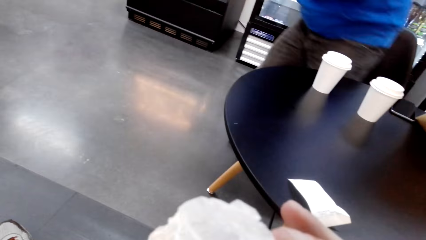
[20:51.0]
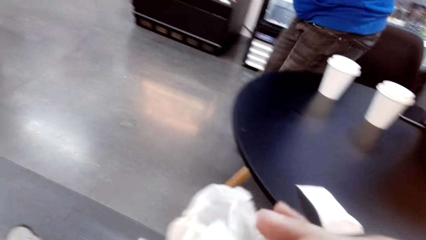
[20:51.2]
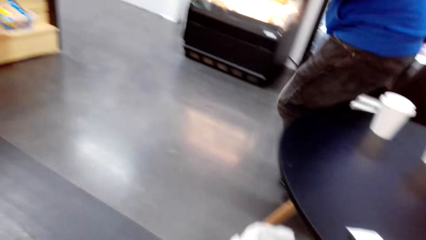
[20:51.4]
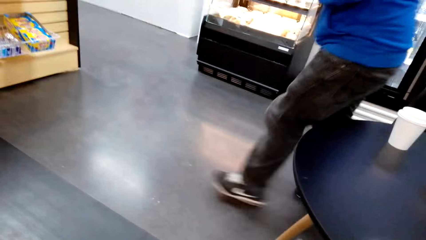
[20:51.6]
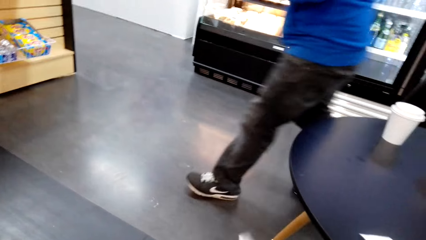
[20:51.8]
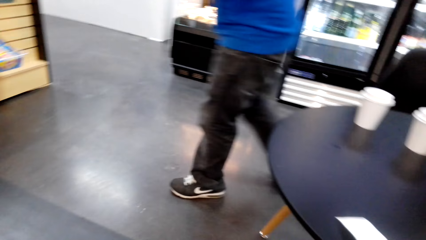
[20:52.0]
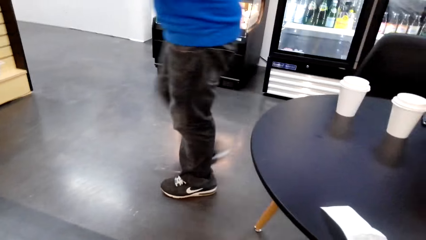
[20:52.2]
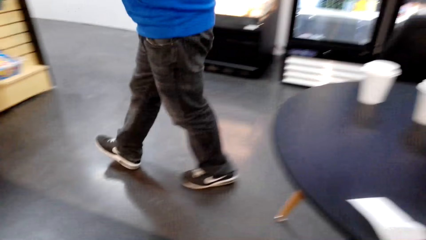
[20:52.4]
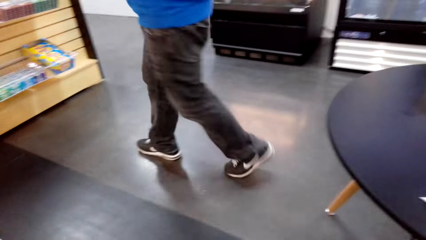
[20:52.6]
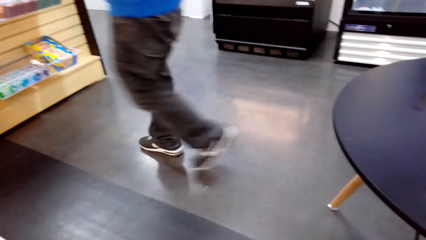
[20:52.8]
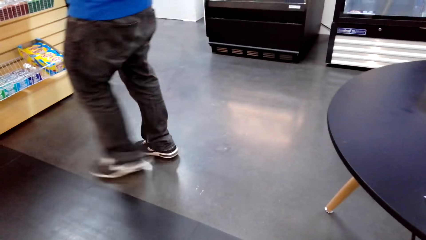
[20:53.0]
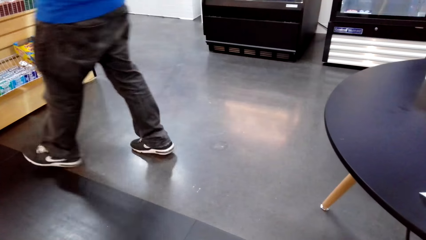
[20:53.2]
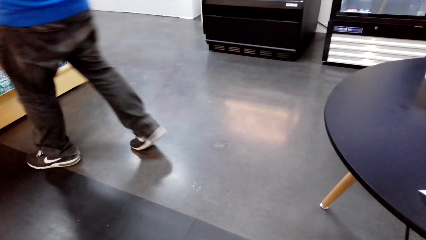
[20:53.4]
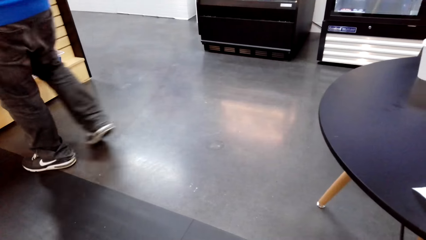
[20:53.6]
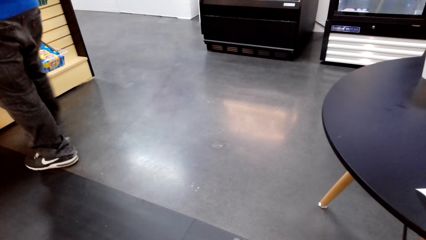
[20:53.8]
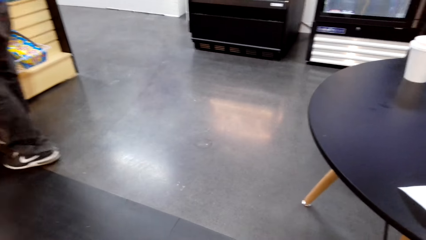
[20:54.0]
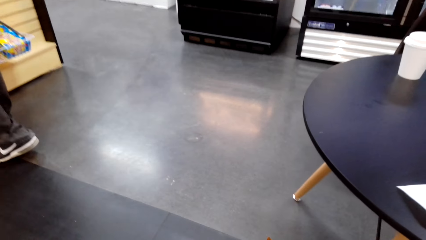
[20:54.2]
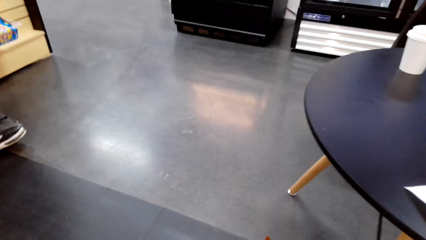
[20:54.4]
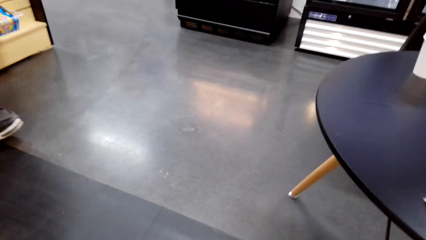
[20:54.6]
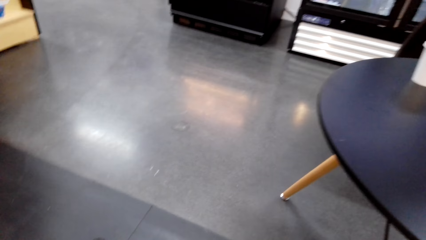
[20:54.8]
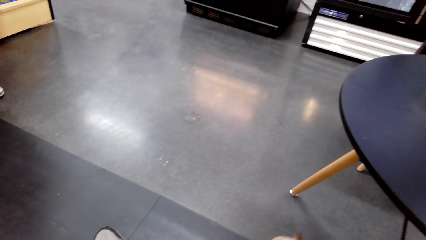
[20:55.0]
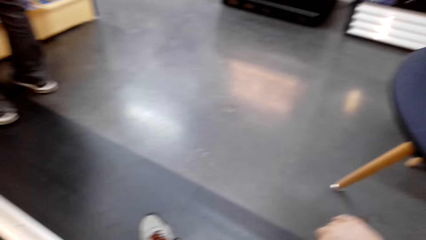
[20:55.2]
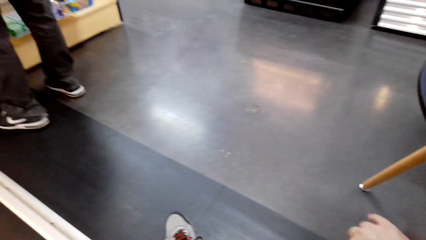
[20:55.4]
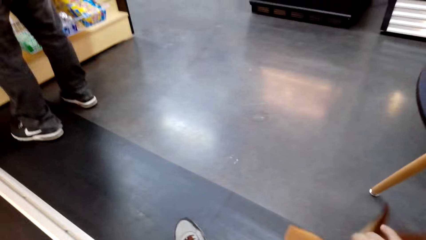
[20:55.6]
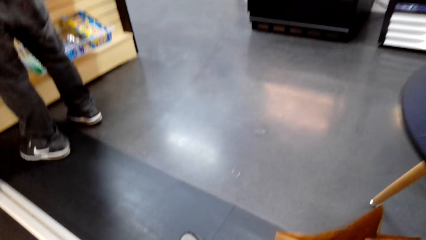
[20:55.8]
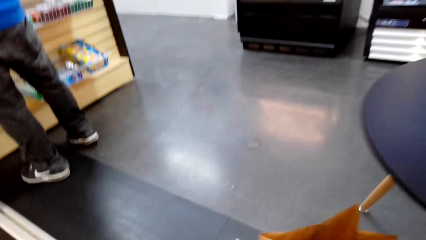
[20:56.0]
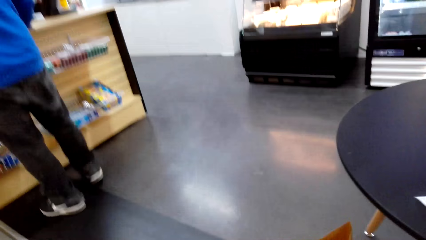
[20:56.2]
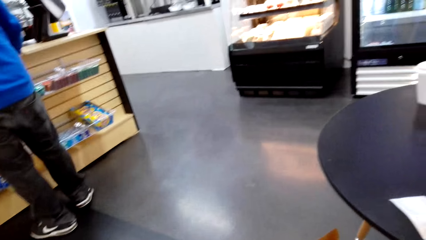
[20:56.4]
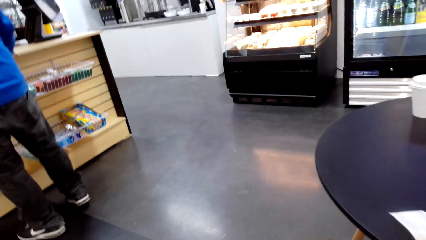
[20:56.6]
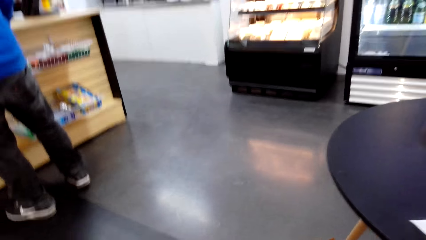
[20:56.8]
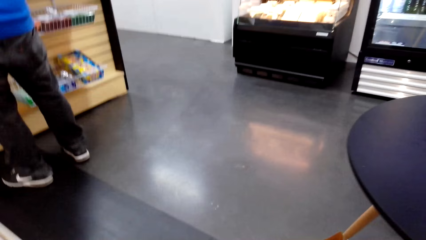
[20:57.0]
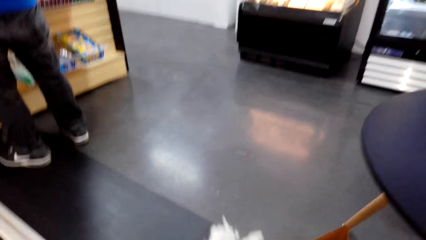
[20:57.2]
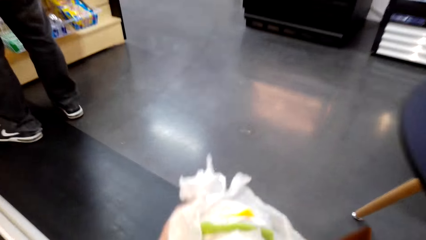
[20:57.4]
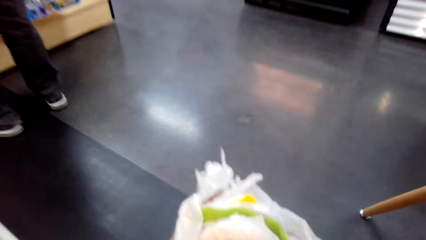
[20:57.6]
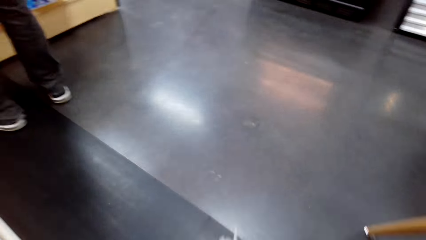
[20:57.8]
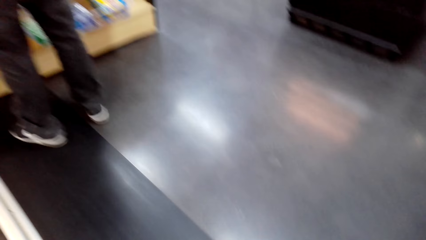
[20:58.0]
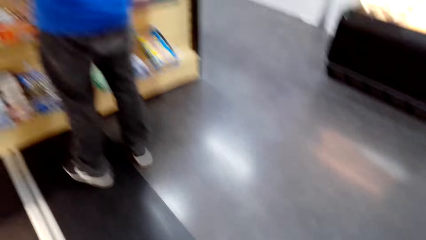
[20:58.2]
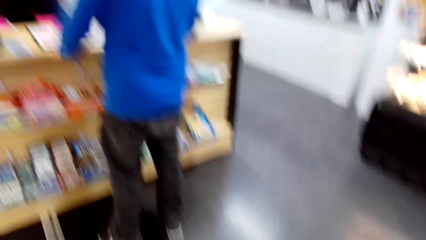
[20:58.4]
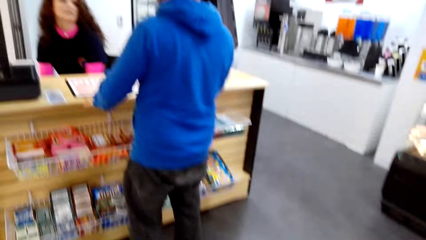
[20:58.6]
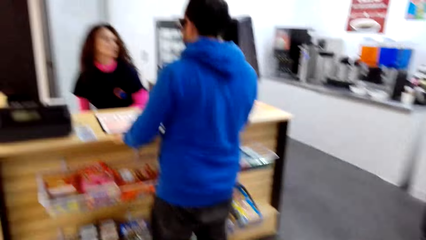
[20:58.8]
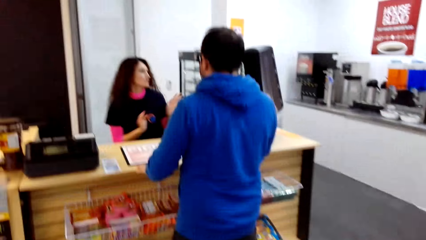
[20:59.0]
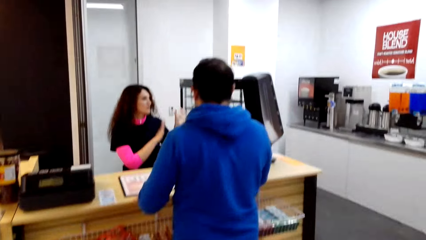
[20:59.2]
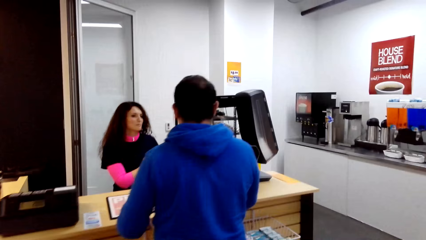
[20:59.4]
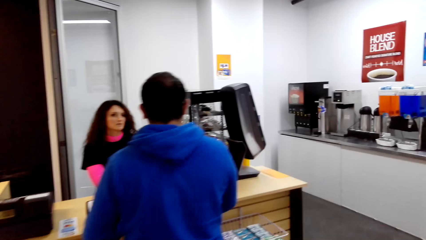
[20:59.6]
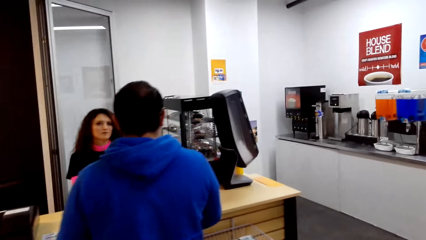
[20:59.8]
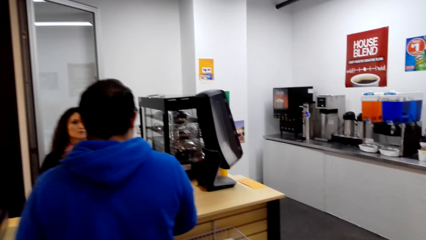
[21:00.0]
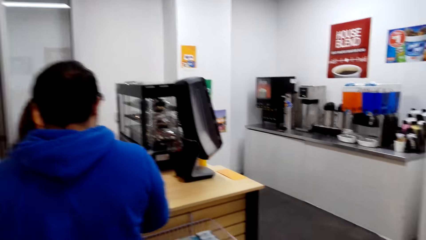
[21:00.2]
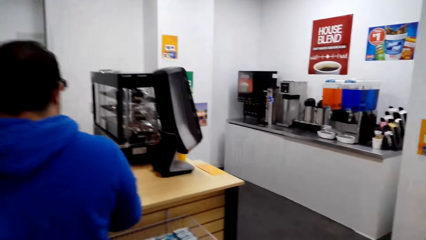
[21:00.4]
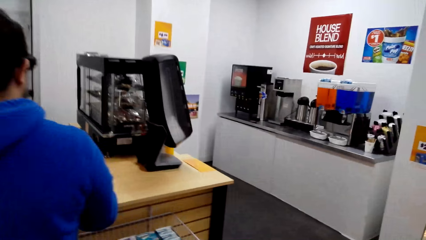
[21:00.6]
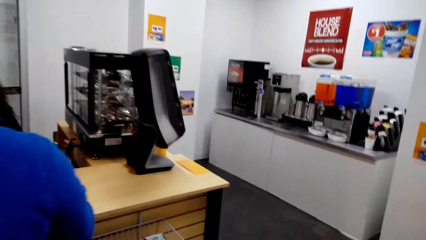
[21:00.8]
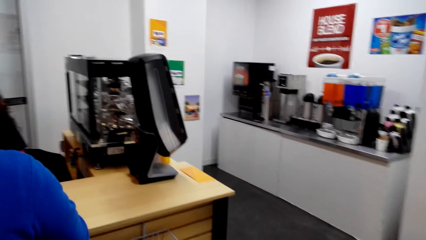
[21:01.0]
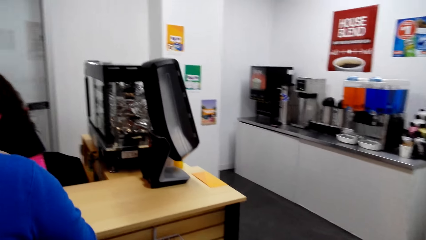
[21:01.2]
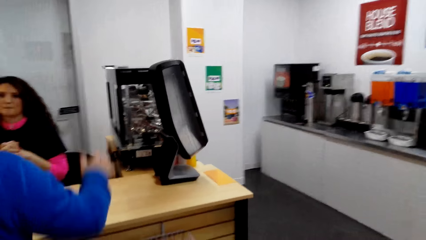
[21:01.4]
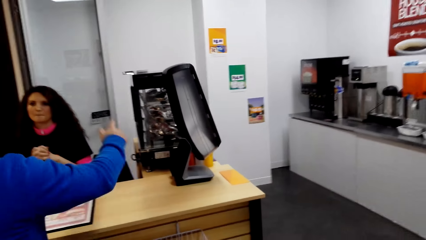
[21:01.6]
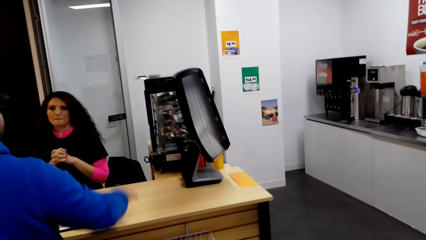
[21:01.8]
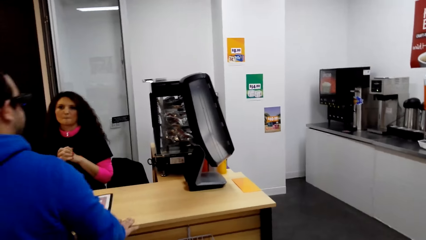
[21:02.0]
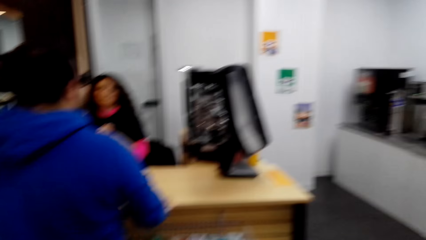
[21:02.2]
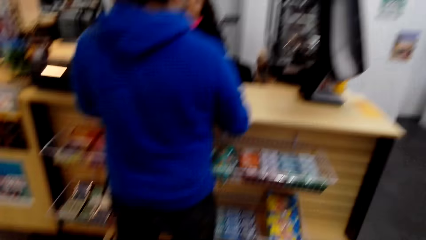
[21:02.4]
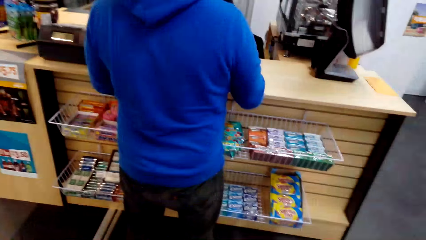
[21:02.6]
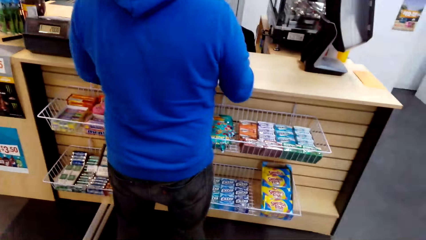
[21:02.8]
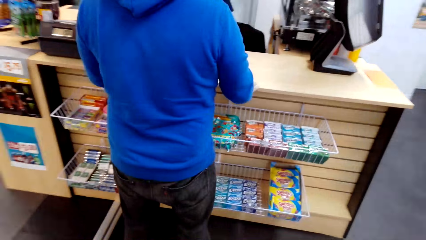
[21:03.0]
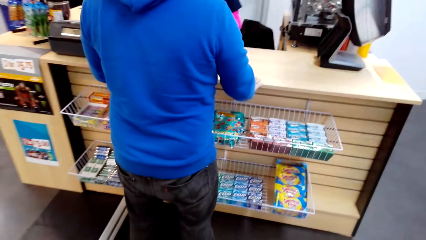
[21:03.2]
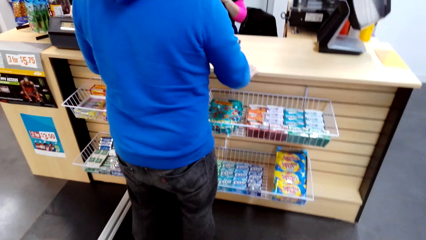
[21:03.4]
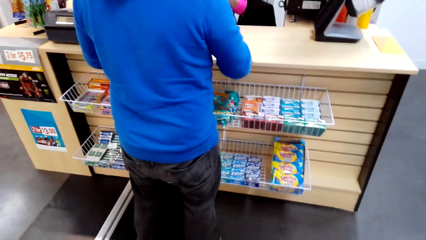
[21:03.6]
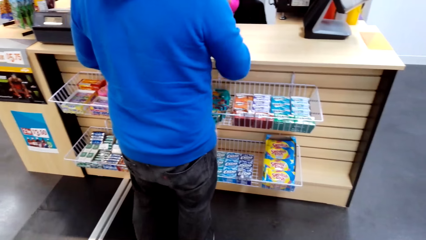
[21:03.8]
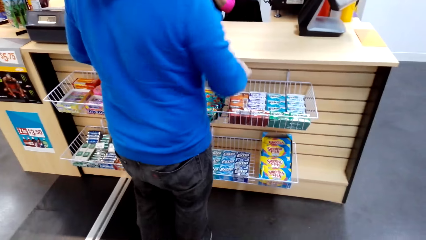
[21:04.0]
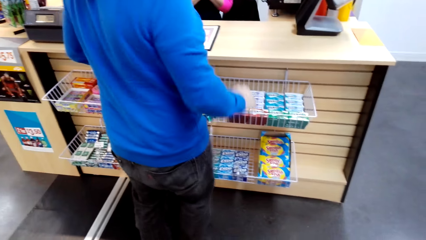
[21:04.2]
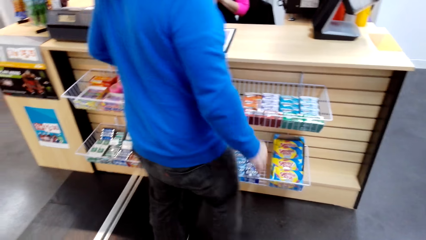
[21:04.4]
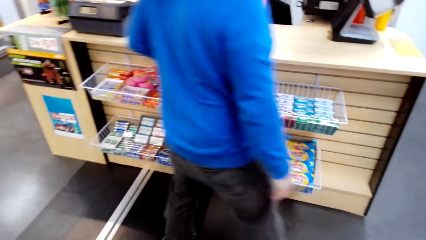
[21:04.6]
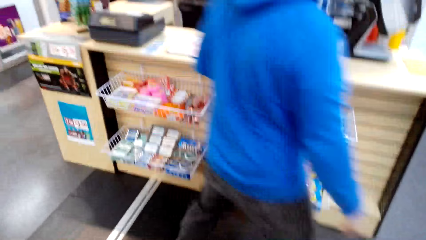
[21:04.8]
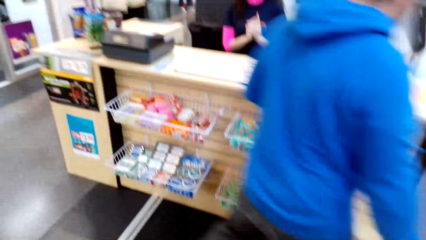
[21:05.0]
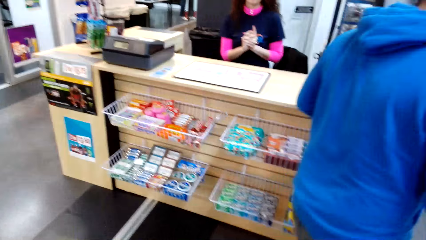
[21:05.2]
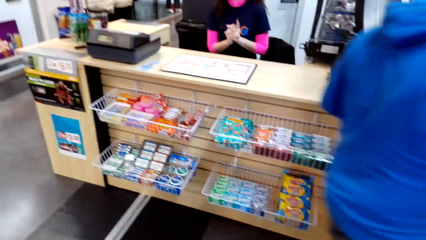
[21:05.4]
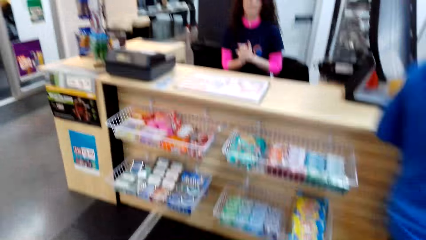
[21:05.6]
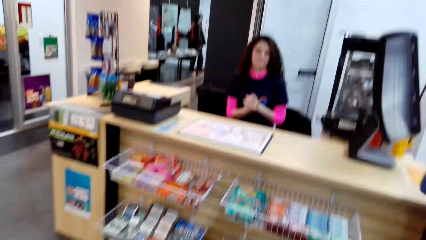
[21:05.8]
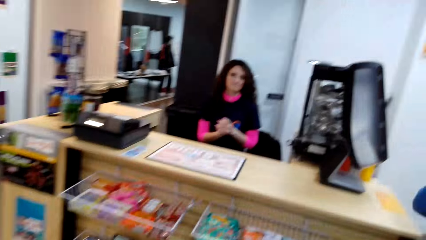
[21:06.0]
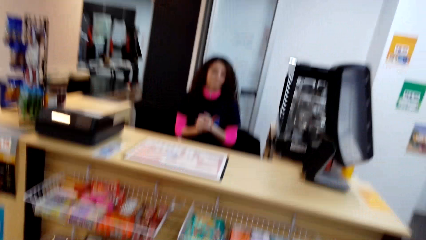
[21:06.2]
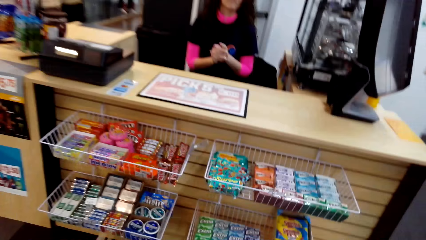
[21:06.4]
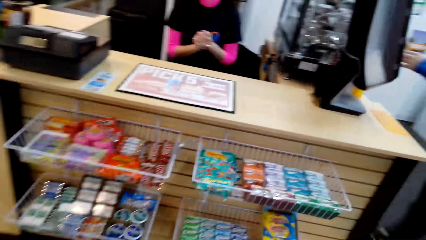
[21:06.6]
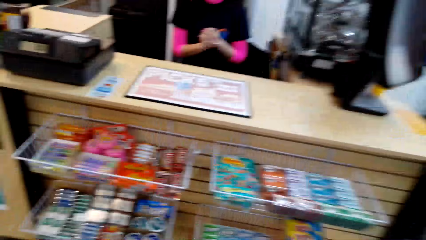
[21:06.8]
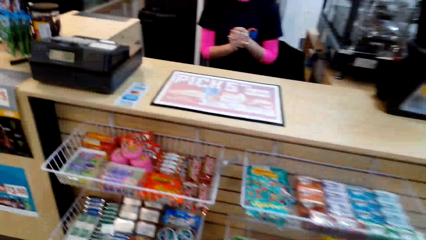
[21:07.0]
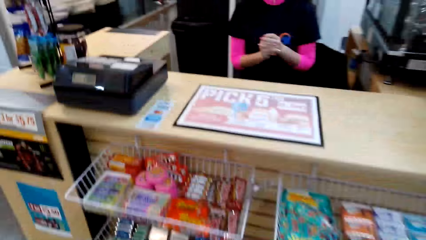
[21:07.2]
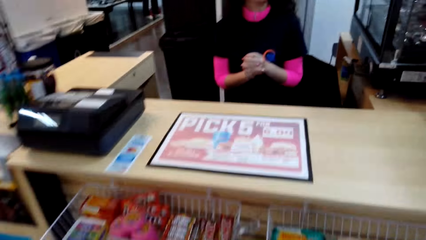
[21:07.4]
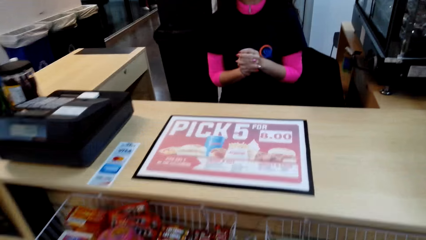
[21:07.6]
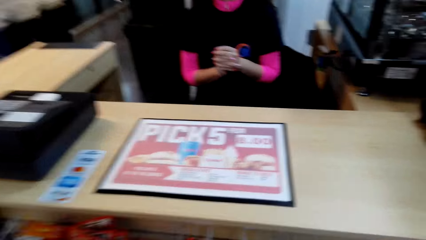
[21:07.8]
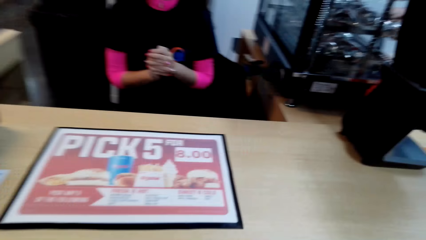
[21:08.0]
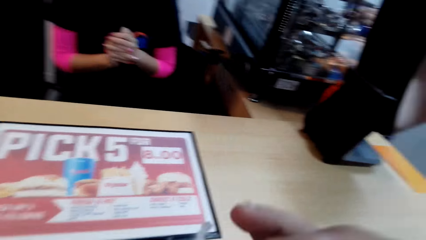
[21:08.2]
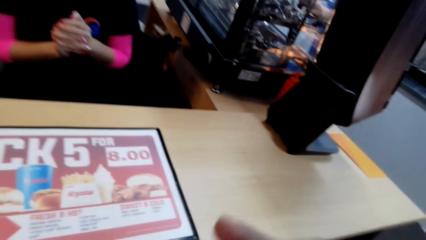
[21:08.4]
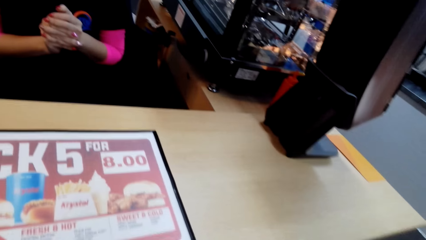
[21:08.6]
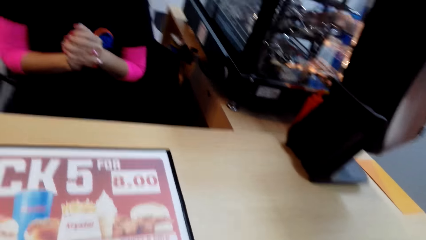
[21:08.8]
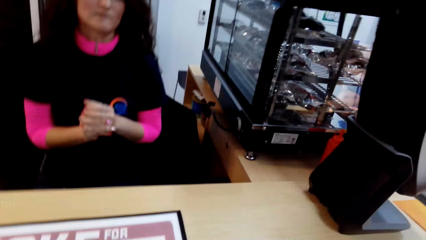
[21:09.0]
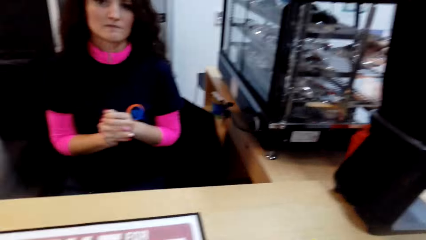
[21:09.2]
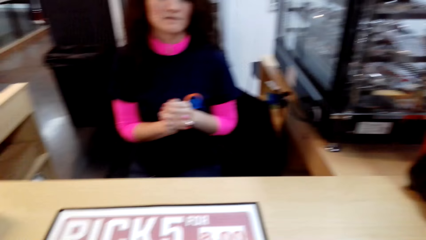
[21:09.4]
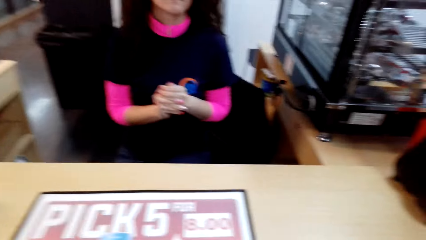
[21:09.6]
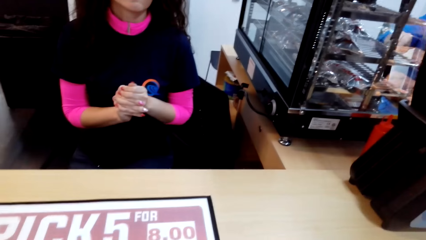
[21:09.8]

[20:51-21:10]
A man stands up with something. The camera wearer holds something. The man dialogues with the cashier. The man dialogues with the cashier again and walks with something to the checkout counter. The camera wearer holds a sandwich. They walk around the room. The man dialogues with the cashier. The camera wearer stands up. The man dialogues with the cashier. The camera wearer walks to the checkout counter and queues behind the man. The man dialogues with the cashier. The man walks around the room. The camera wearer dialogues with the cashier. They walk towards the counter.
